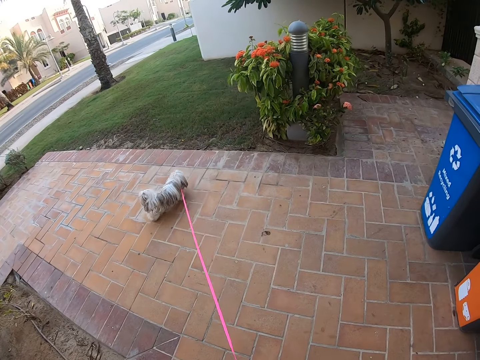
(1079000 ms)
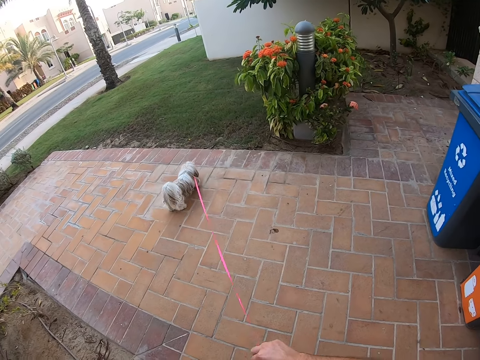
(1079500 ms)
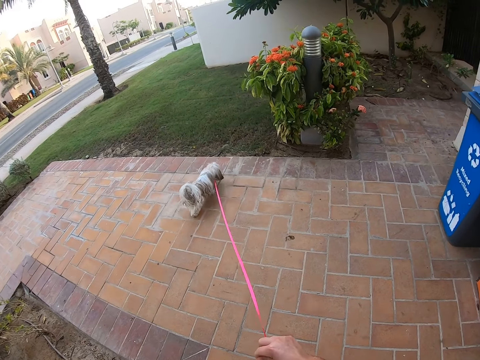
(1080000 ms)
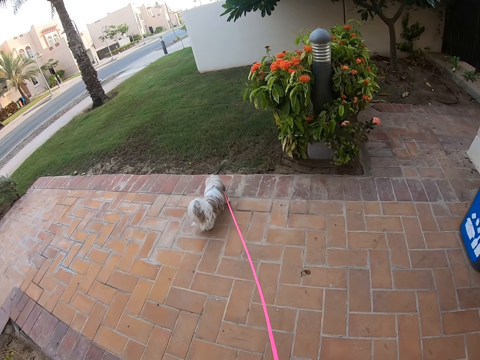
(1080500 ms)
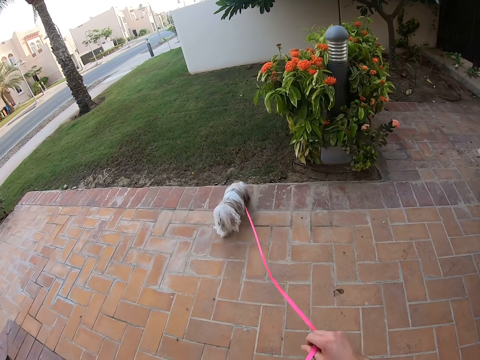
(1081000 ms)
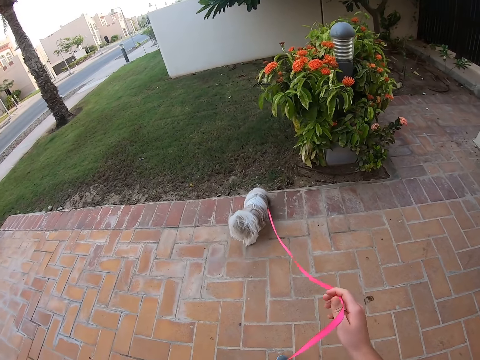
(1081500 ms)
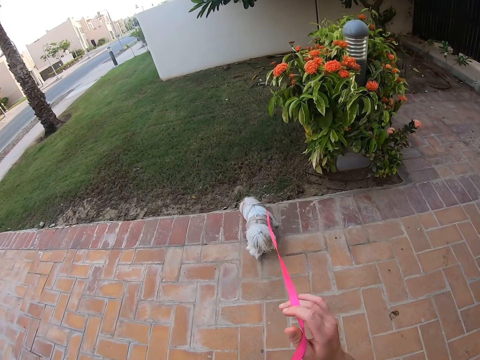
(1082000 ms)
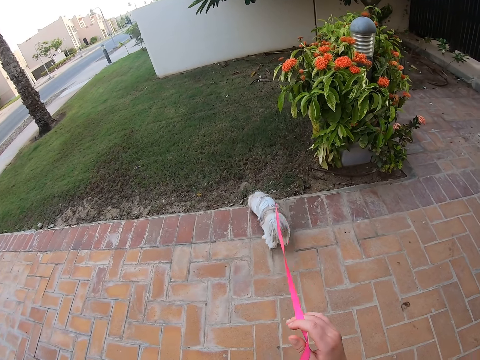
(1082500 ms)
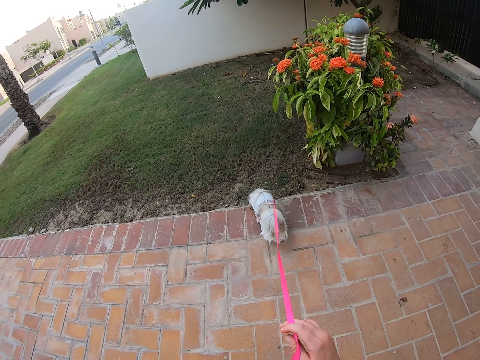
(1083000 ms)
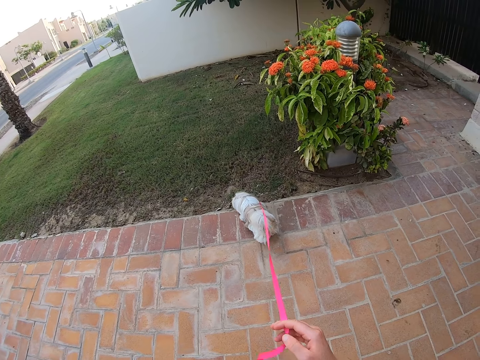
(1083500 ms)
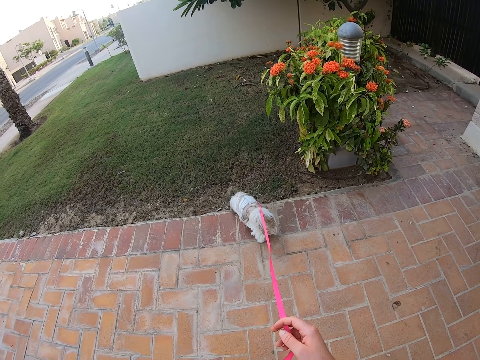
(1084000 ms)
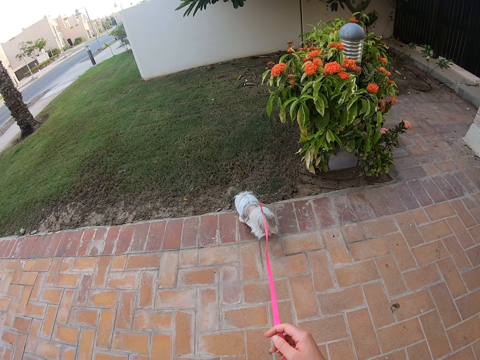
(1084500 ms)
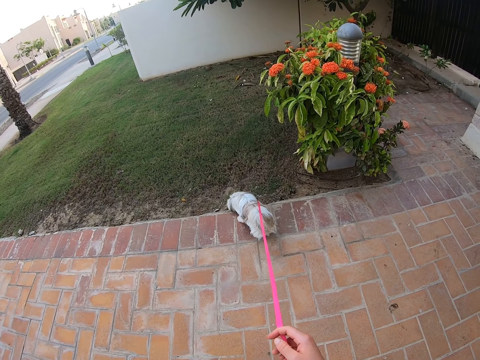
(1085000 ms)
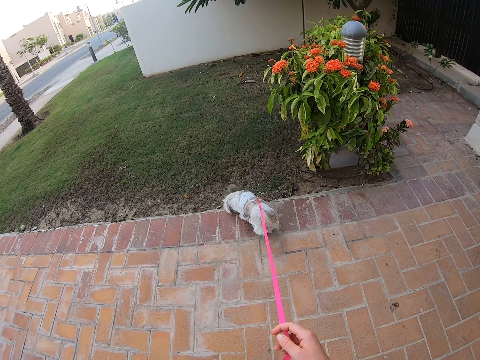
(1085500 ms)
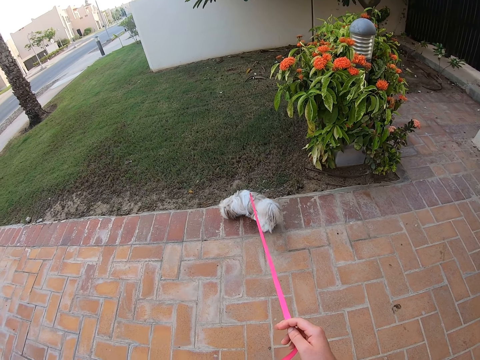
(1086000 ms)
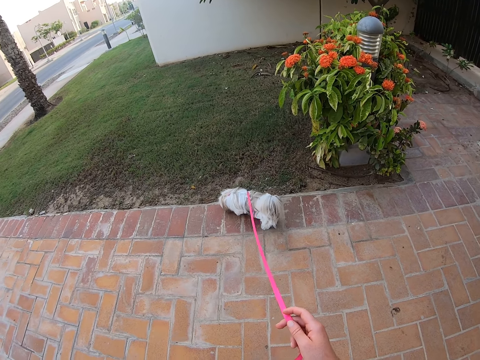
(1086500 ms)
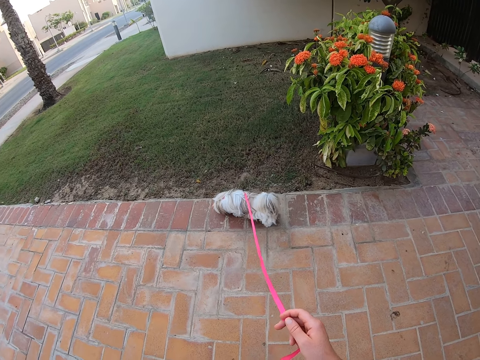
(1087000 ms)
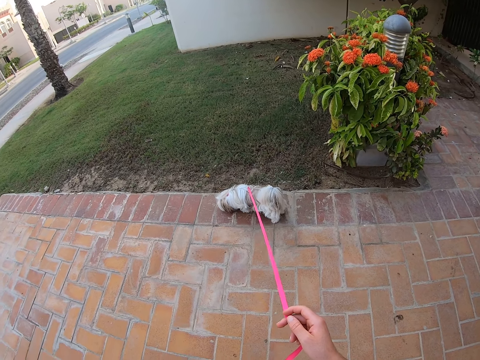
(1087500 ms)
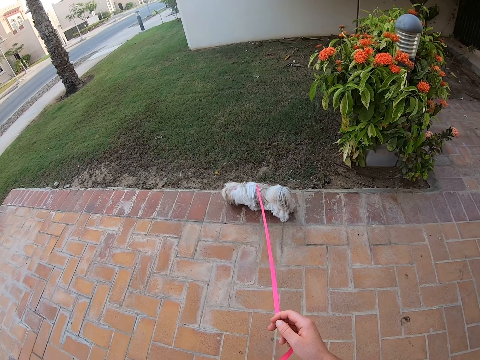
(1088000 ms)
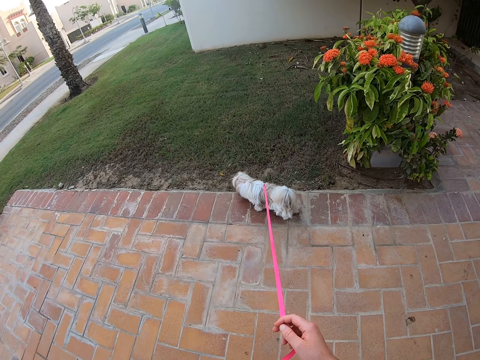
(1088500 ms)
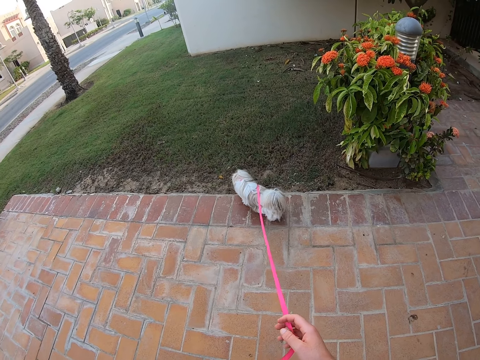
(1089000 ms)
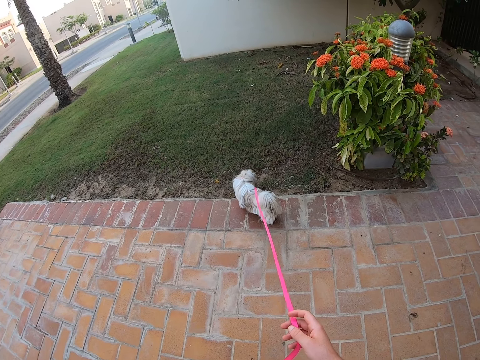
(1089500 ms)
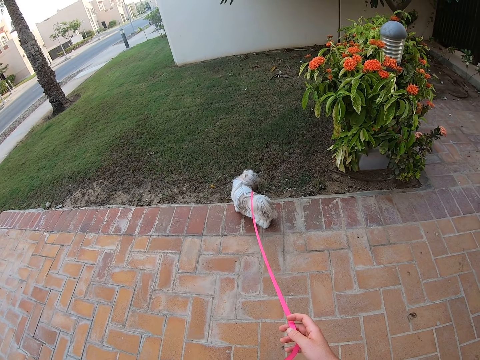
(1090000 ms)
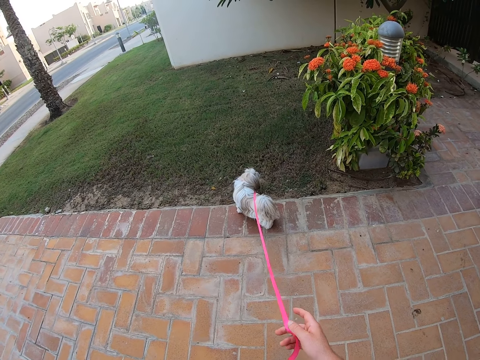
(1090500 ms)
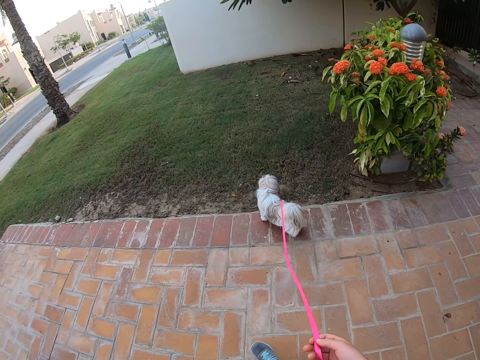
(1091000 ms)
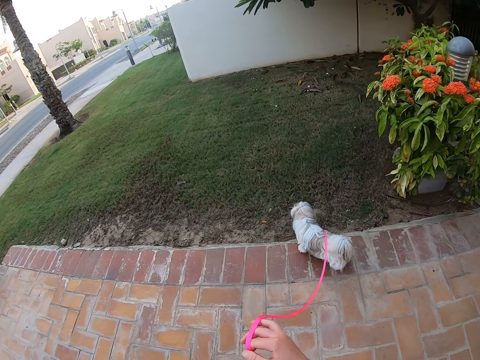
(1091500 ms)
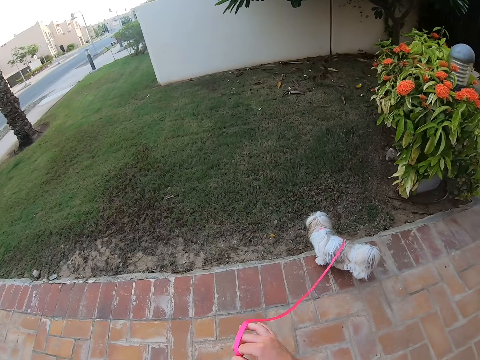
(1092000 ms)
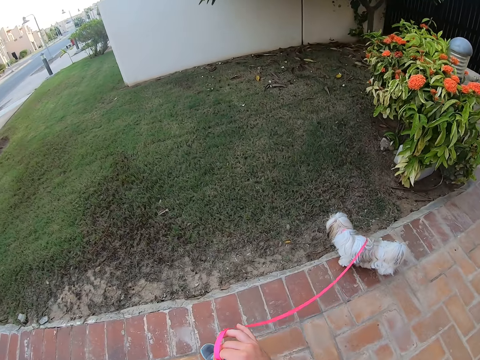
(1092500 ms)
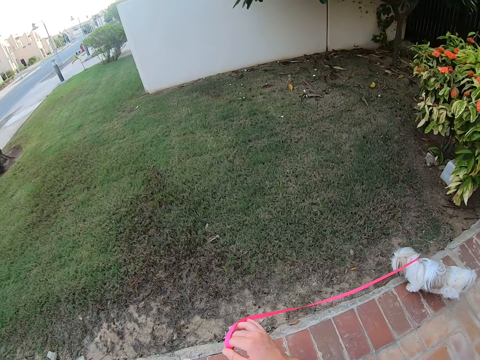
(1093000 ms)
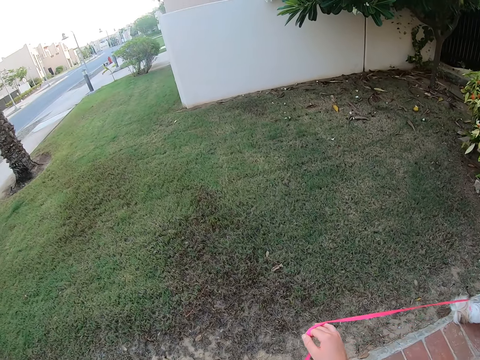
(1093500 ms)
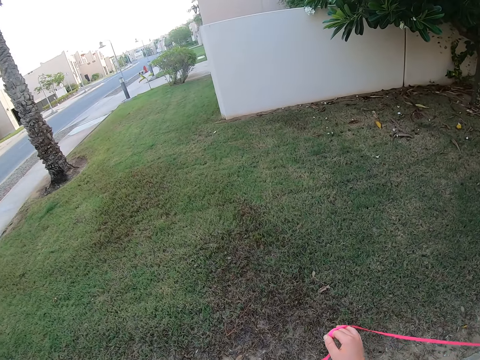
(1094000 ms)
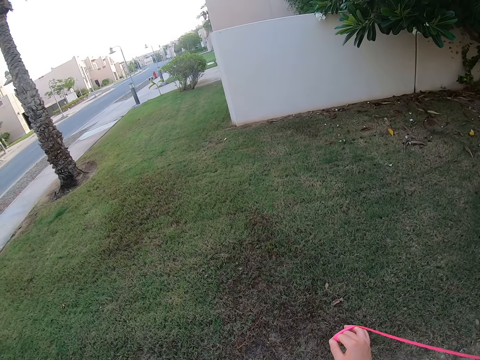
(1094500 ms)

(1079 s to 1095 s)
The camera wearer stops walking. They hold the leash on the right hand. They stand with the dog in the pavement. They walk the dog. They hold the leash on the right hand.

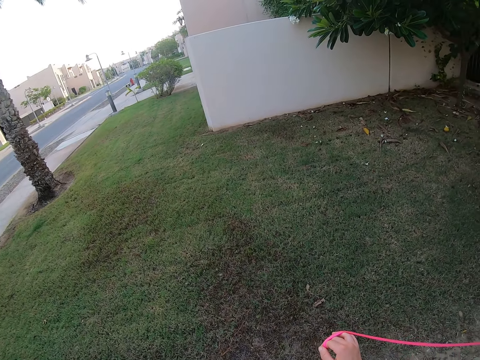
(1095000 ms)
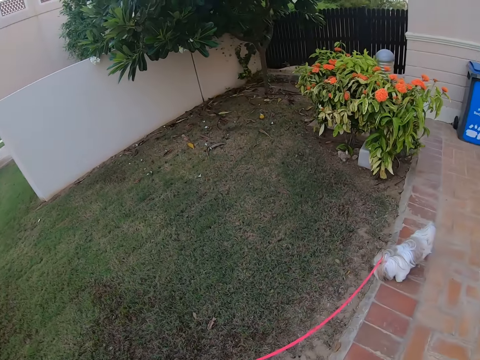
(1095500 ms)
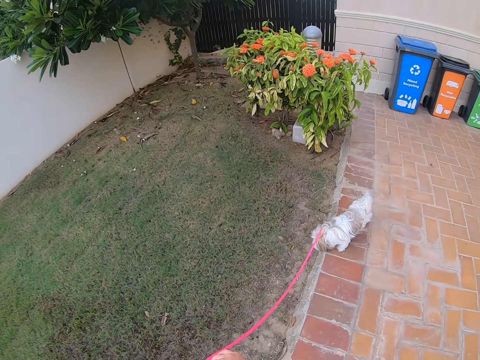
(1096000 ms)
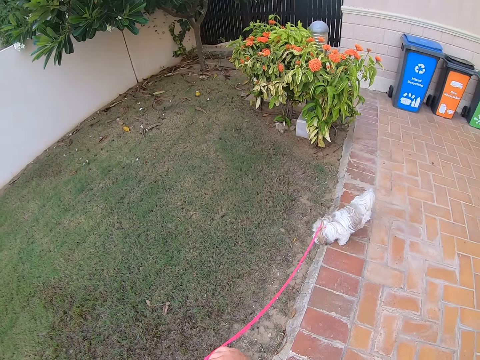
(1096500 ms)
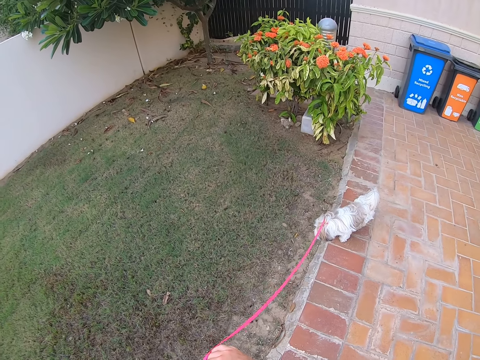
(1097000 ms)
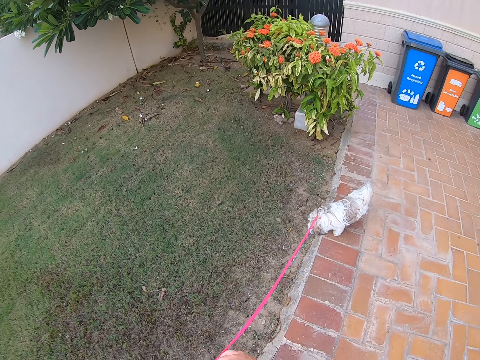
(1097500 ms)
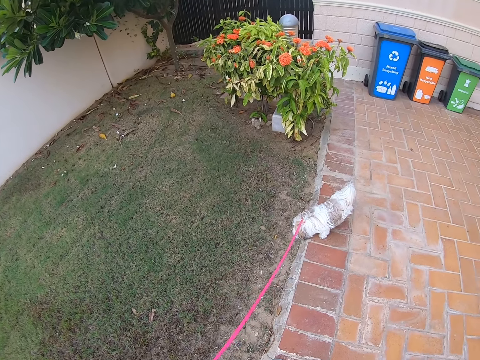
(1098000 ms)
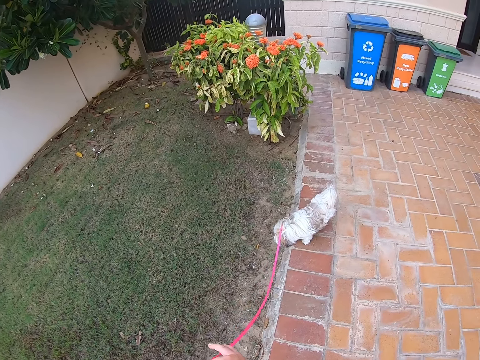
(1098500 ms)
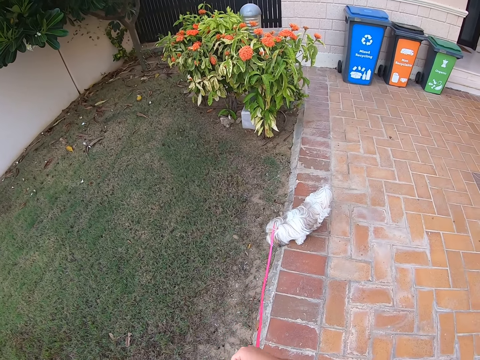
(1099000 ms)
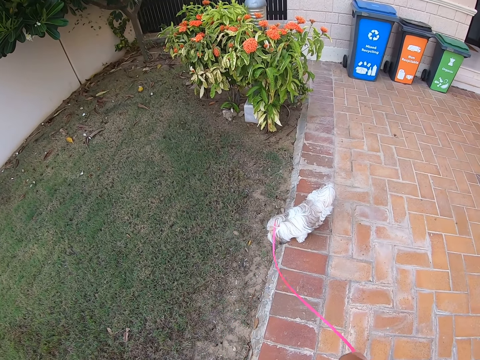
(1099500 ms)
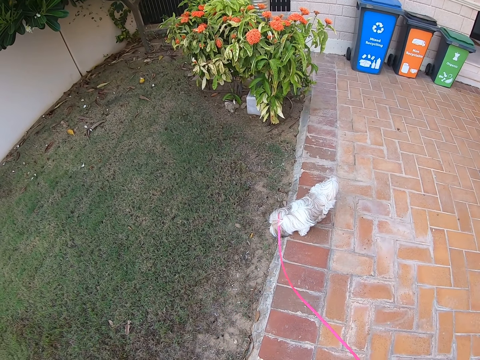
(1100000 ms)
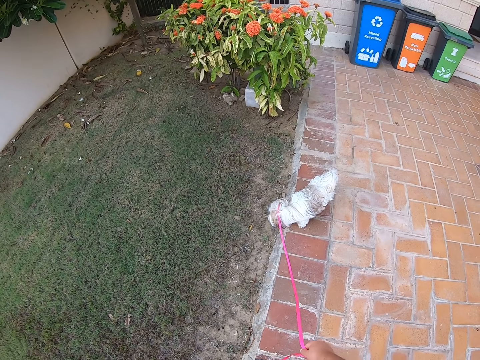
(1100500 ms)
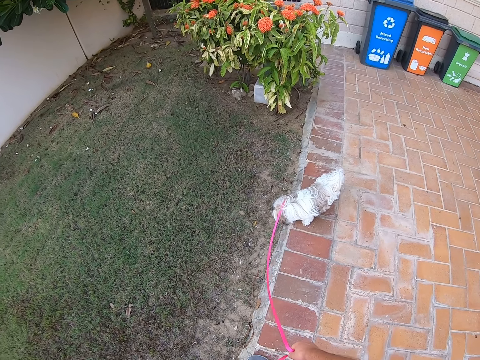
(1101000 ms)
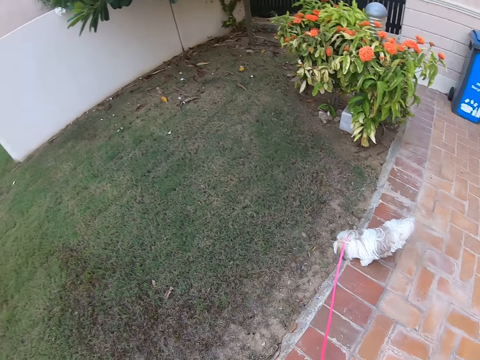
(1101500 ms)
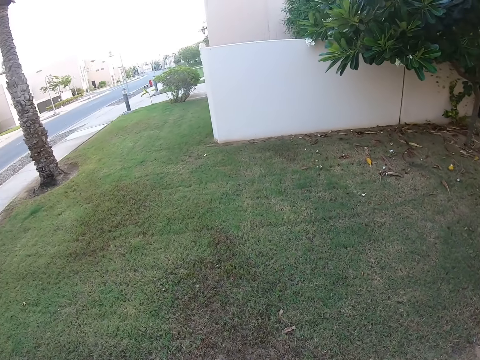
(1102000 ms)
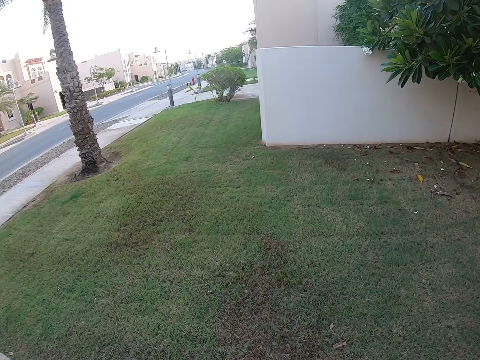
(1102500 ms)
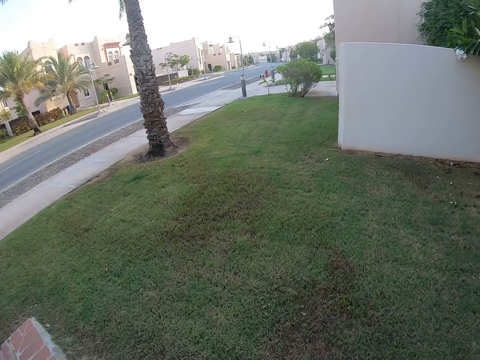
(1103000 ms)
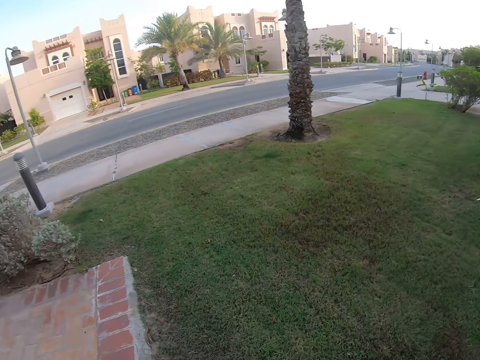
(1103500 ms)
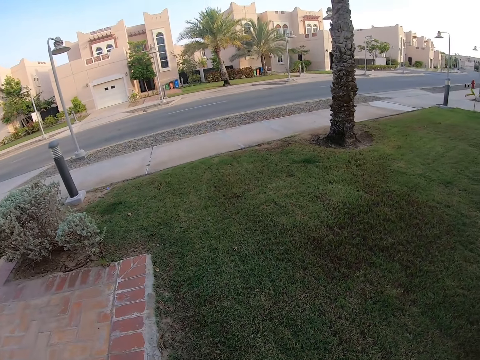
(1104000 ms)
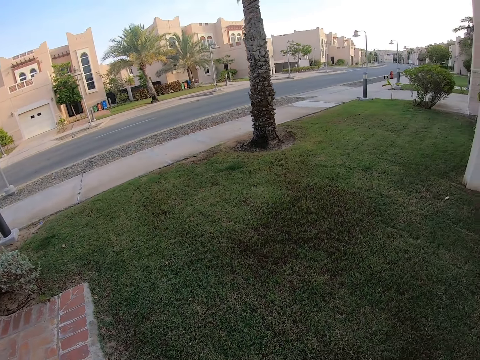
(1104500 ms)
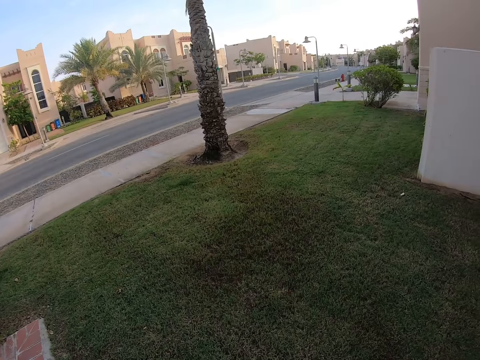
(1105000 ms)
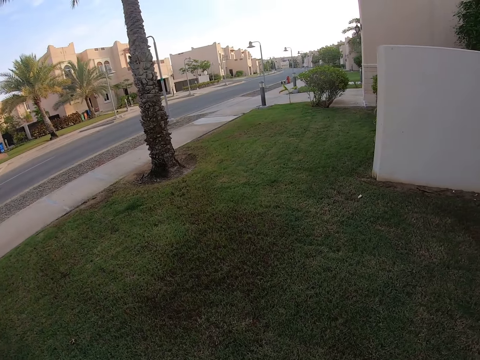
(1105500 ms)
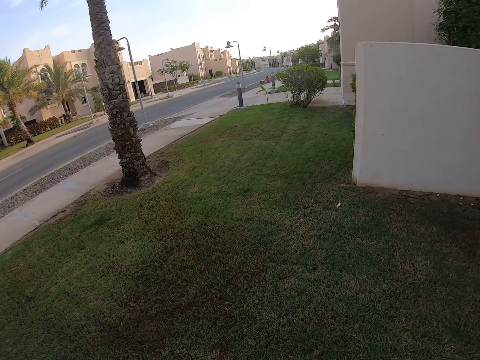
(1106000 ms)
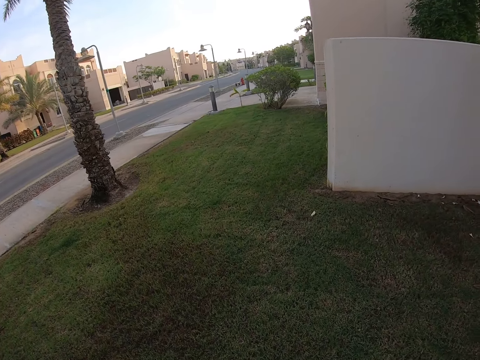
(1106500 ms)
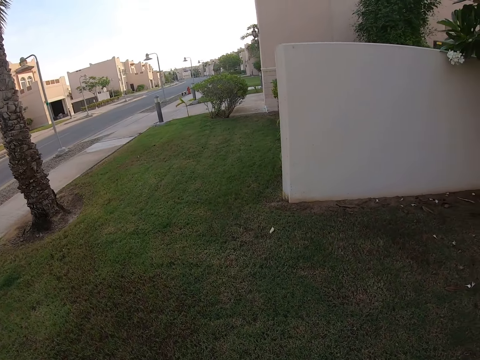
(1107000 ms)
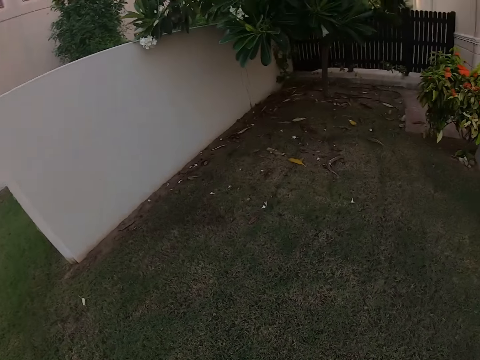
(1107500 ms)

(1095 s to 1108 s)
The camera wearer looks around. They hold the dog on the pavement with the hands. They look around. They do something. They walk into the house.
